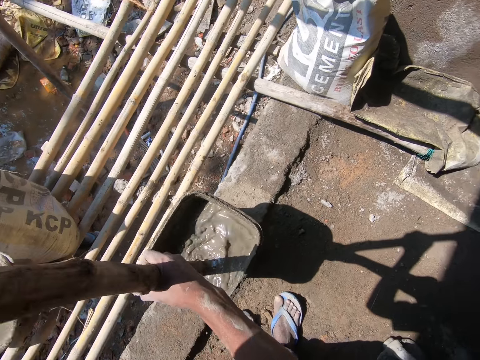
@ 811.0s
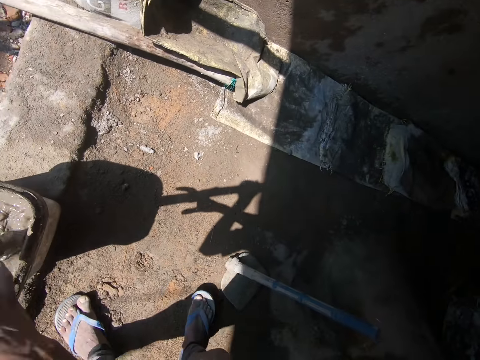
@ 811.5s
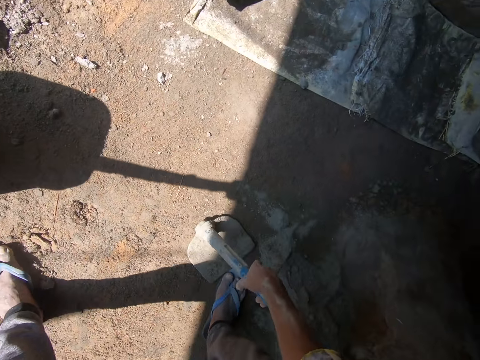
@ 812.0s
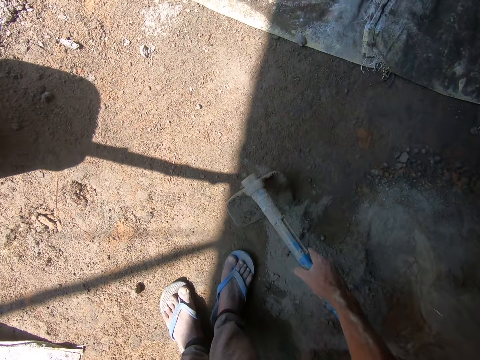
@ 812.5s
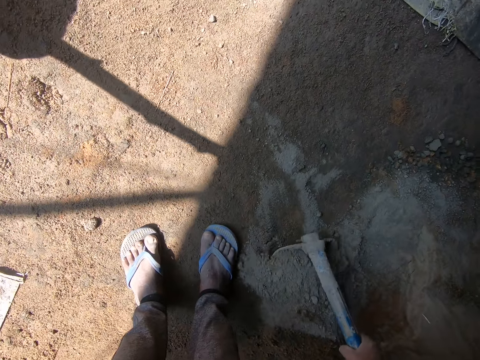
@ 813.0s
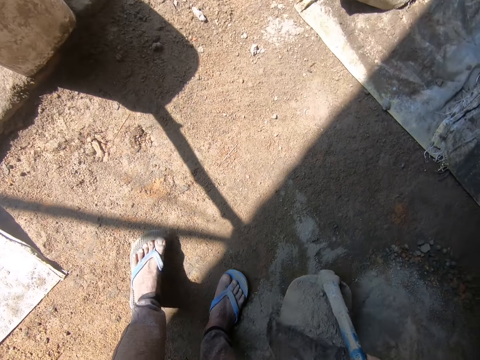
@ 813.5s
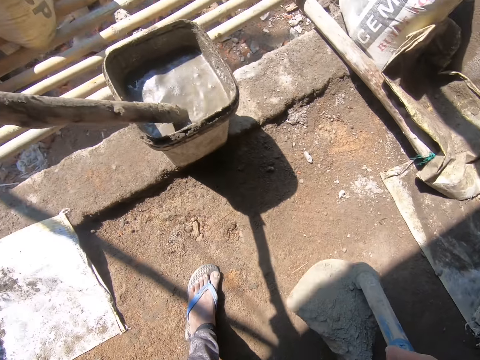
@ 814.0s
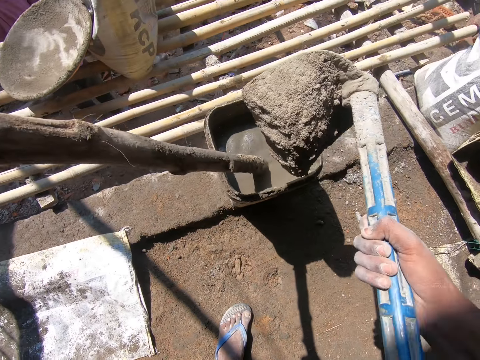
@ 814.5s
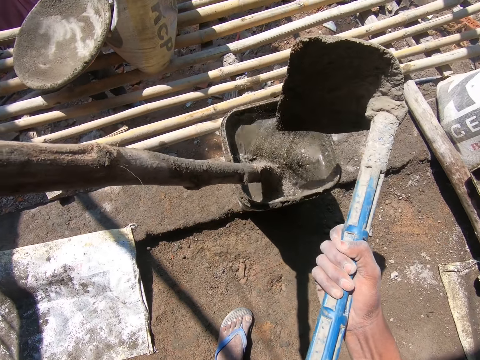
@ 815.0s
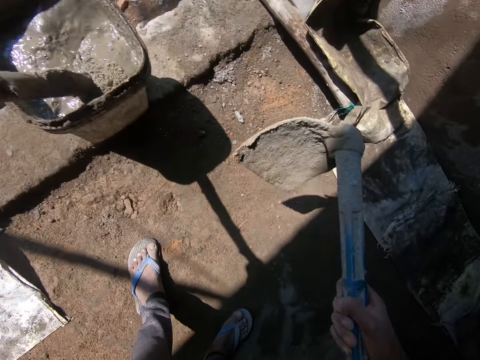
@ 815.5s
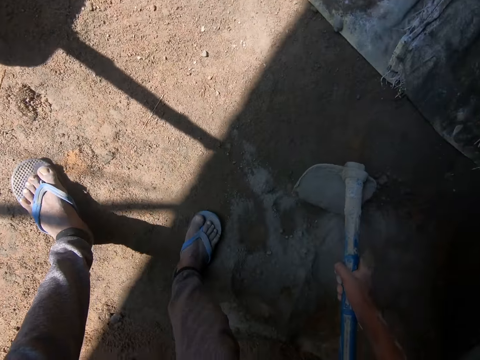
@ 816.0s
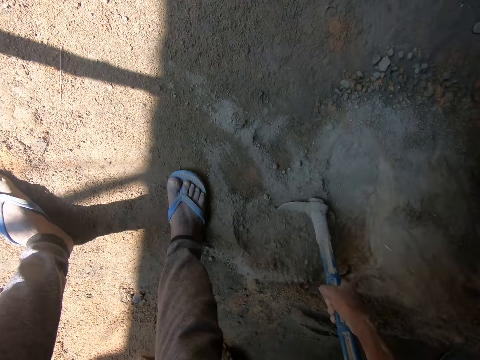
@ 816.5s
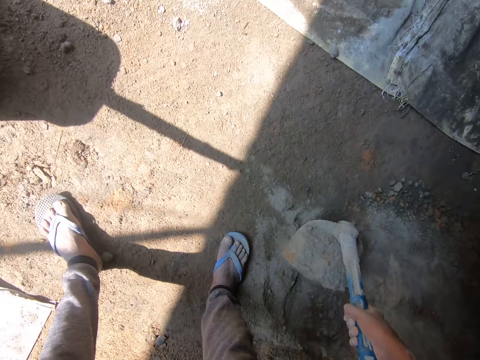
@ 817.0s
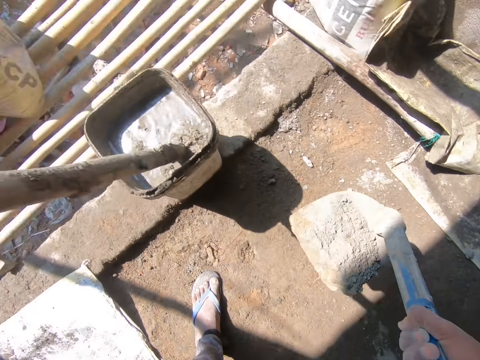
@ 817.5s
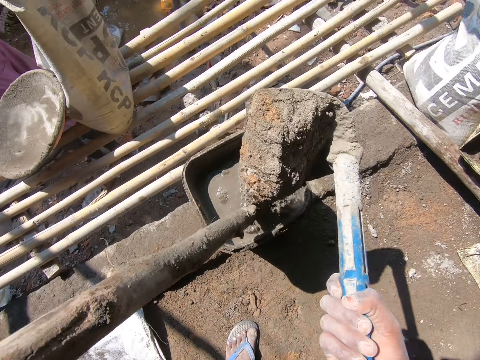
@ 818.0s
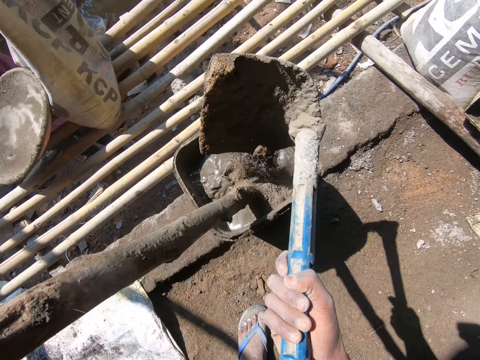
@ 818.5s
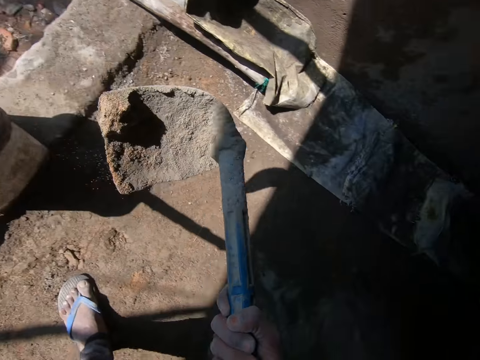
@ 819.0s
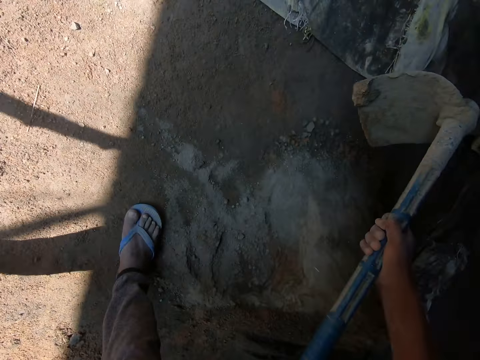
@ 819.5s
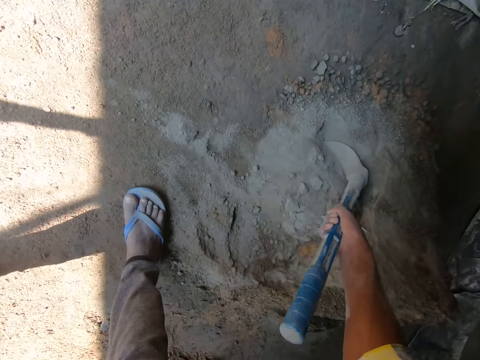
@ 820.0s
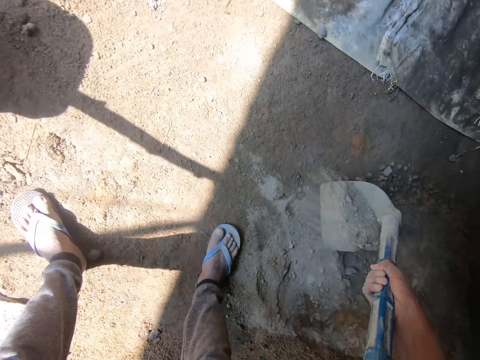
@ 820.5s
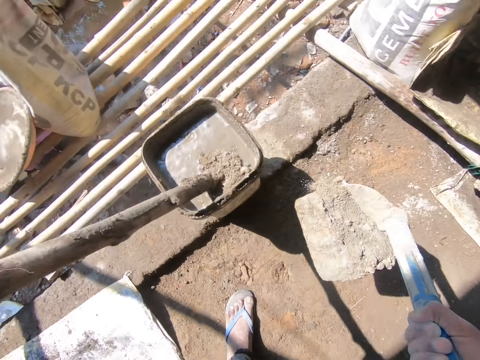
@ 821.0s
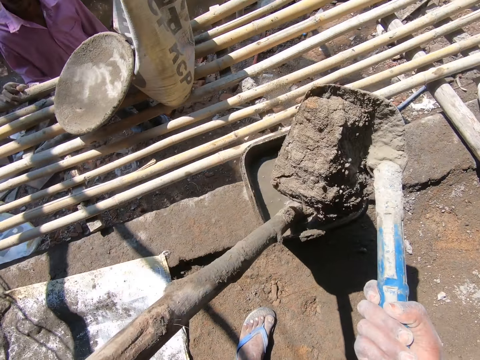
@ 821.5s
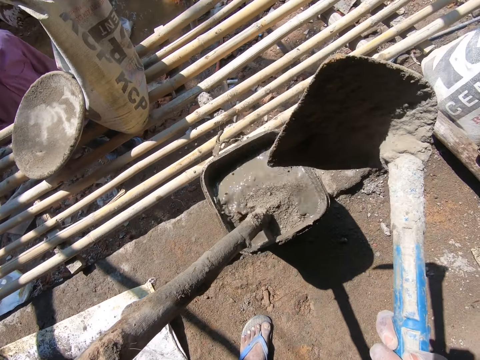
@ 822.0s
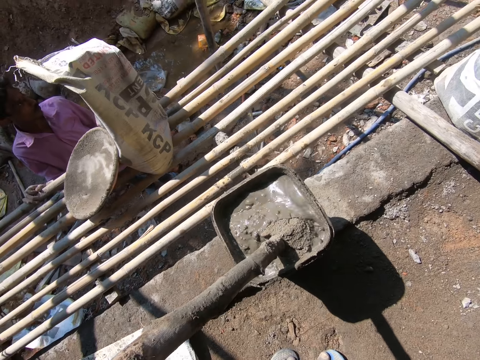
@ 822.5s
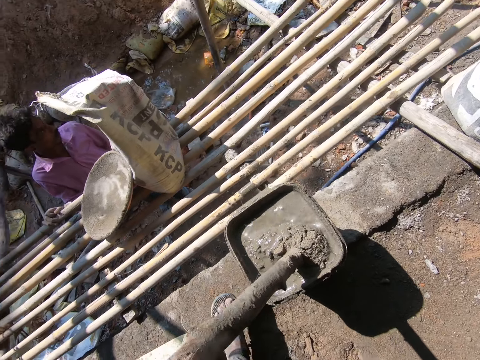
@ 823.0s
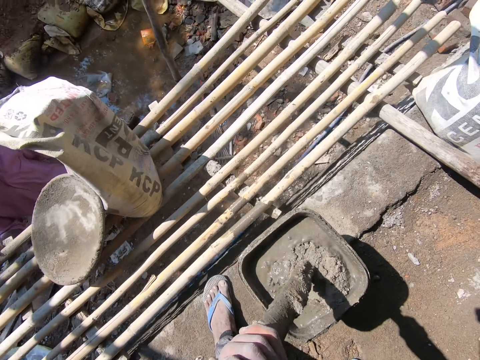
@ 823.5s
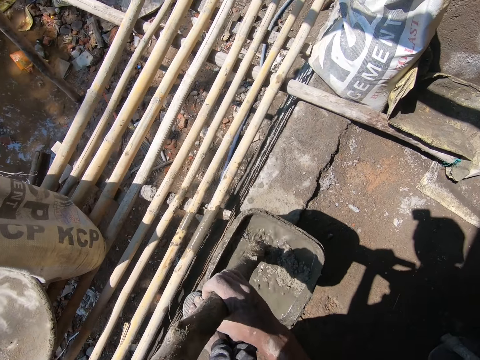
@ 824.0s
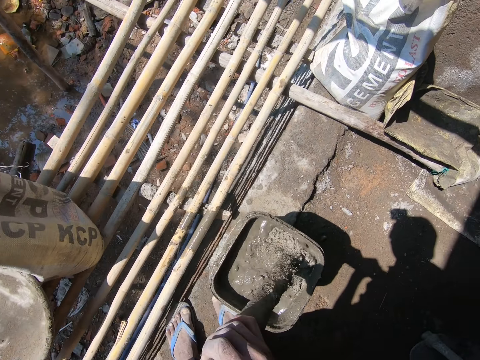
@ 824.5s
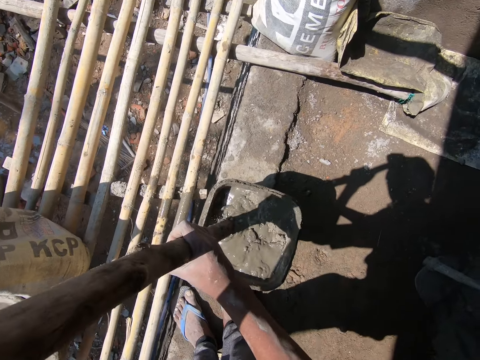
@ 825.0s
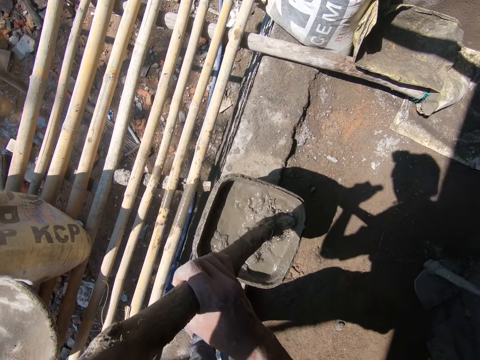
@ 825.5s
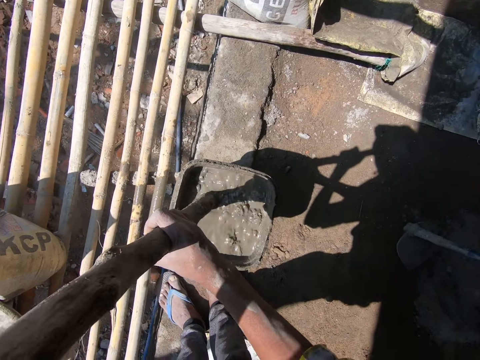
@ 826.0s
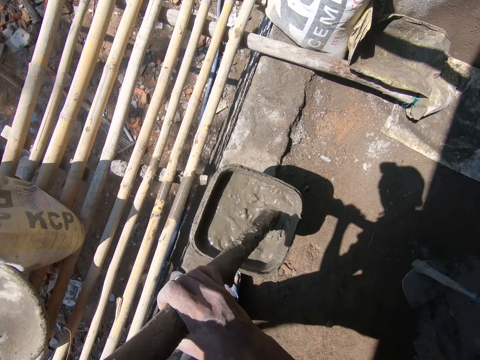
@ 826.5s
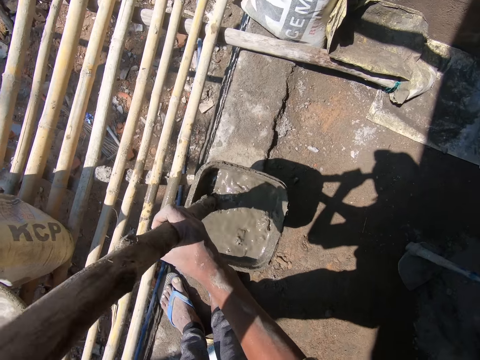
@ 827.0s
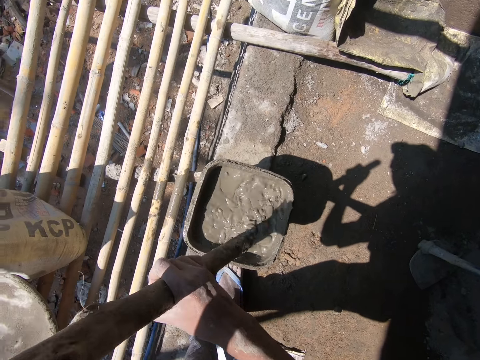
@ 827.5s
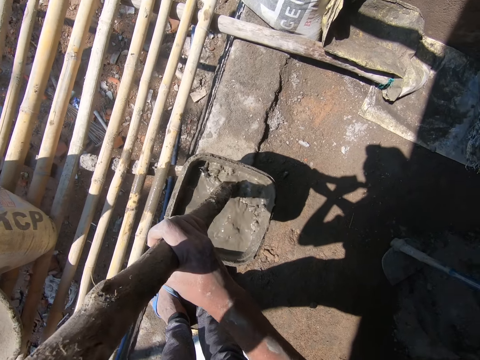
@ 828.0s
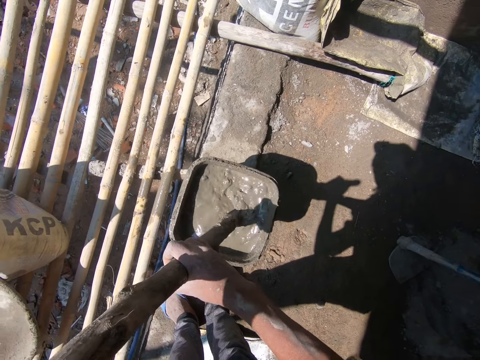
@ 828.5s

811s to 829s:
The camera wearer picks the hoe from the ground with his right hand. He converses with a man. He scoops some cement from the ground with the hoe in his right hand. He pours the cement in the bucket of cement mortar on the ground with the hoe in his right hand. He scoops some cement from the ground with the hoe in his right hand. Another man converses with the first man. The first man converses with the other man. The camera wearer pours the cement in the bucket of cement mortar on the ground with the hoe in his right hand. He scoops some cement from the ground with the hoe in his right hand. He pours the cement in the bucket of cement mortar on the ground with the hoe in his right hand. He looks at the bucket. He holds the bamboo stick in his left hand in the bucket of cement mortar on the ground with both hands. He mixes the cement mortar in the bucket of cement mortar on the ground with the bamboo stick in both hands. He stirs the concrete.

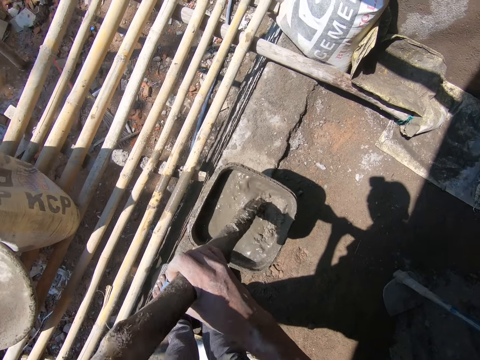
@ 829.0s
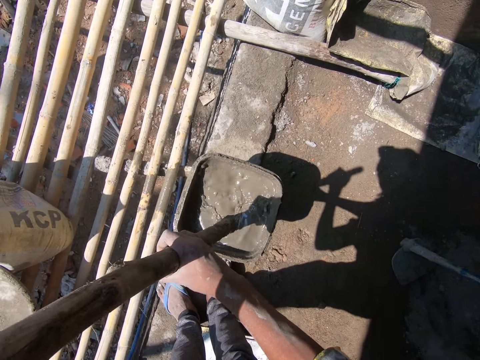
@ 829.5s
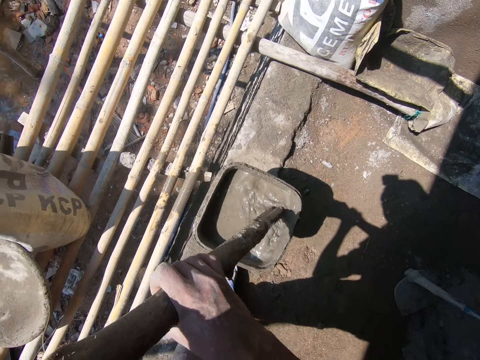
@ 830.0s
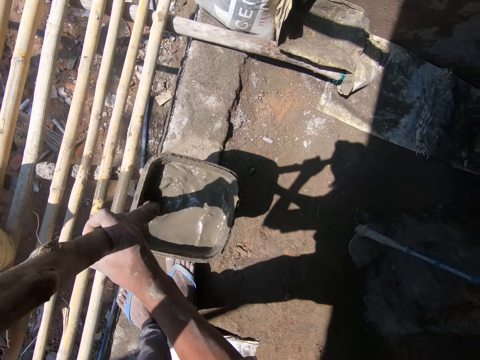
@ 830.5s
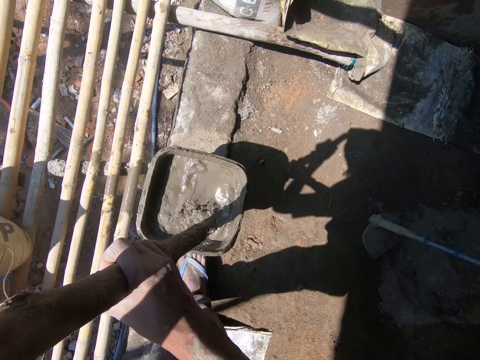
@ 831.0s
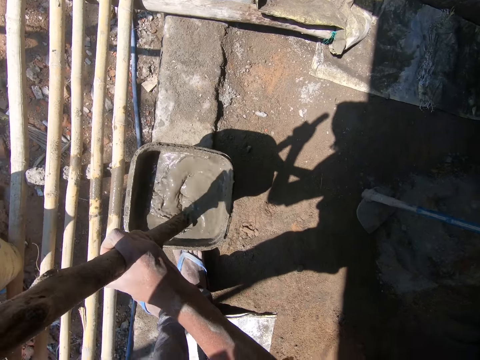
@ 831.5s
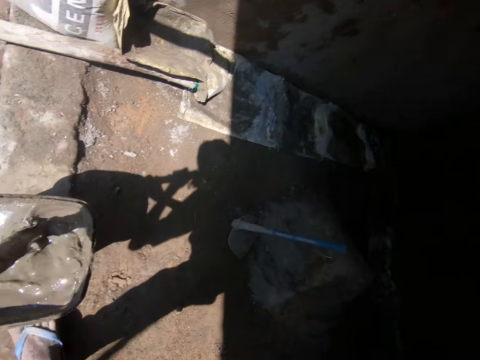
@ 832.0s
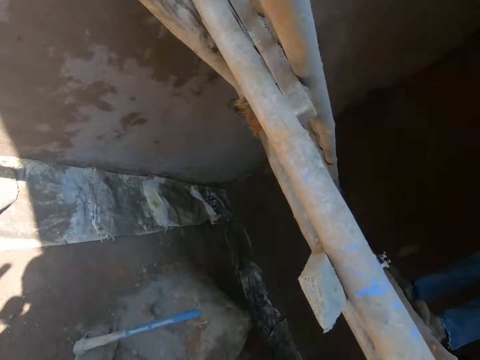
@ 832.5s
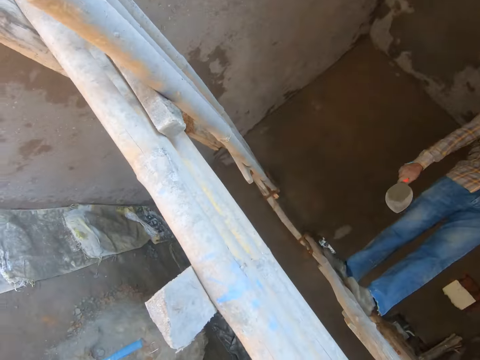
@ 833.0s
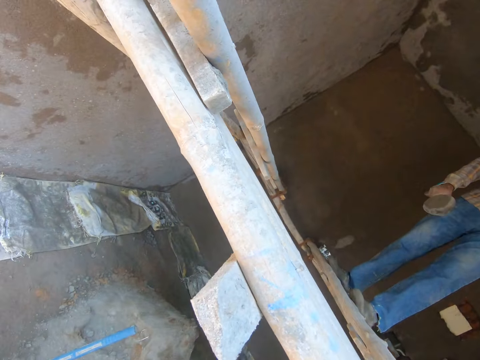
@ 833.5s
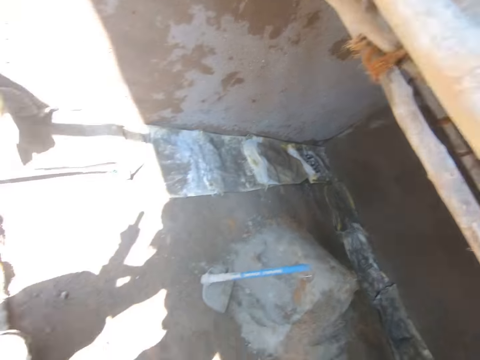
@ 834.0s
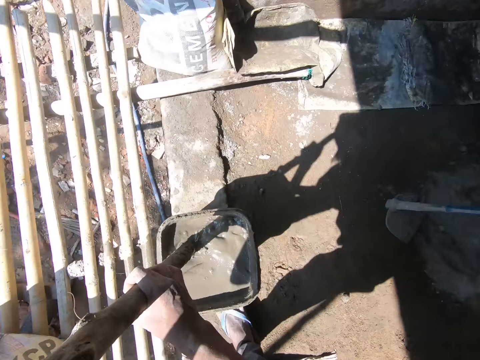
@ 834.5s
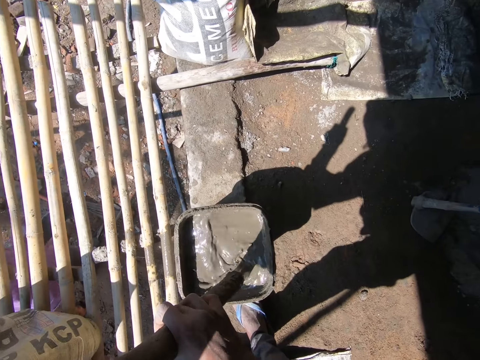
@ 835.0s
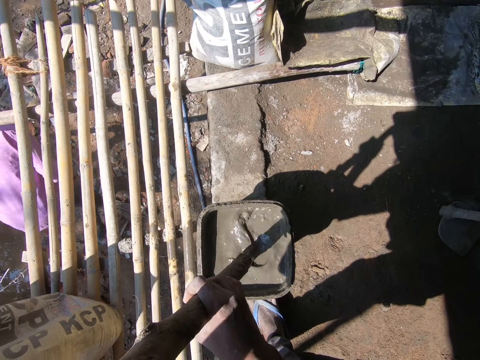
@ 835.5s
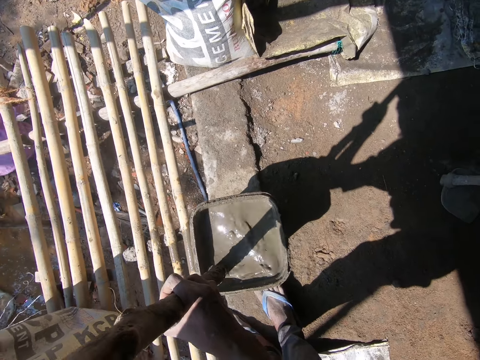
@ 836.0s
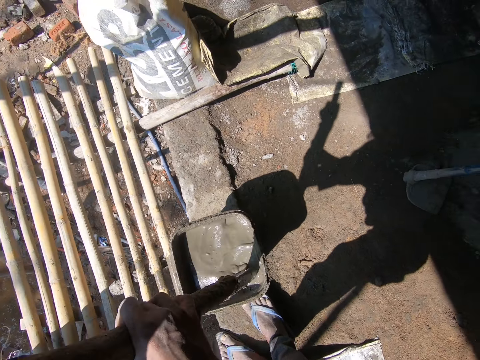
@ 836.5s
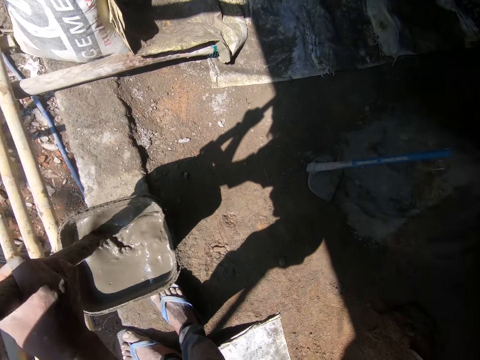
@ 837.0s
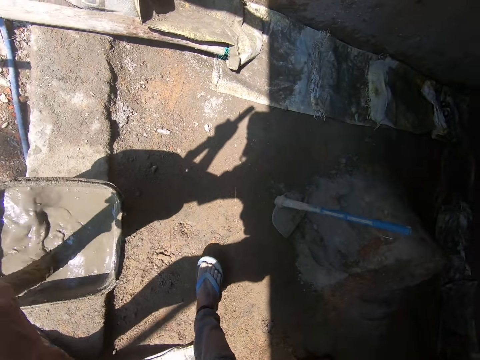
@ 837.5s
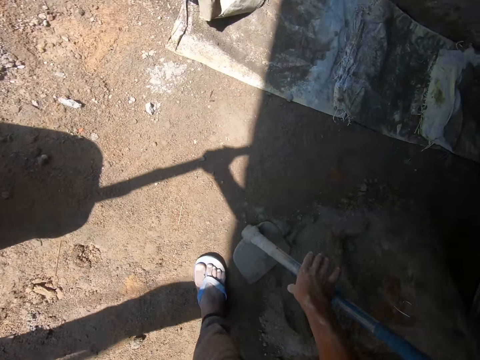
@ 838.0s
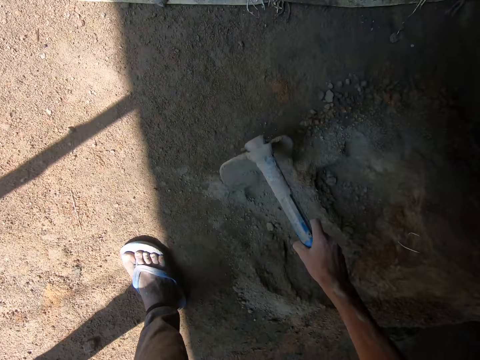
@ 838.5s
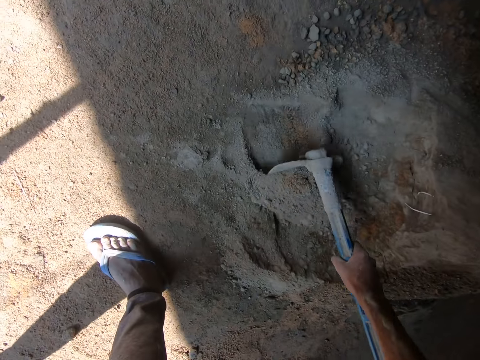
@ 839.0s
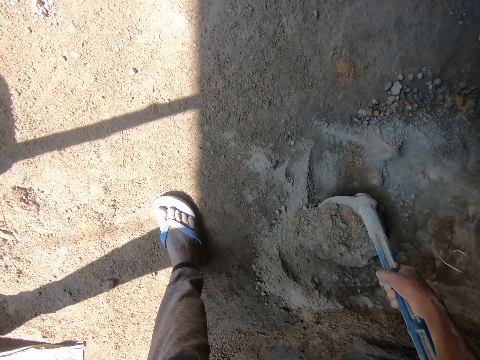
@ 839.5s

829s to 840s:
The camera wearer looks around. He stirs the concrete. He picks the hoe from the ground with his right hand. He scoops sand from the heap of sand with the hoe in his right hand.
